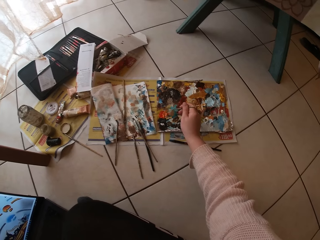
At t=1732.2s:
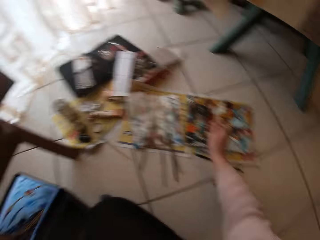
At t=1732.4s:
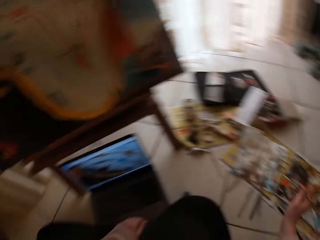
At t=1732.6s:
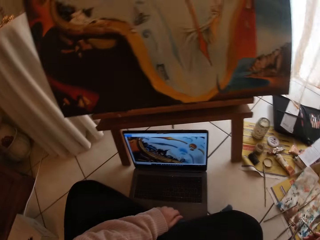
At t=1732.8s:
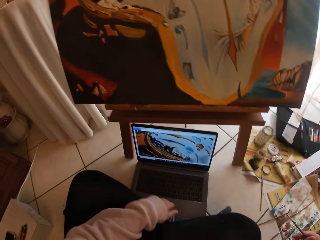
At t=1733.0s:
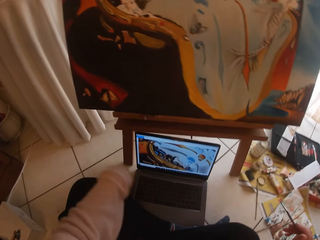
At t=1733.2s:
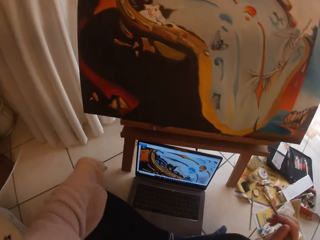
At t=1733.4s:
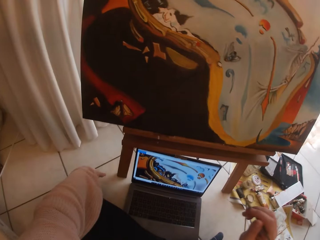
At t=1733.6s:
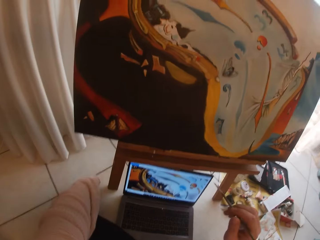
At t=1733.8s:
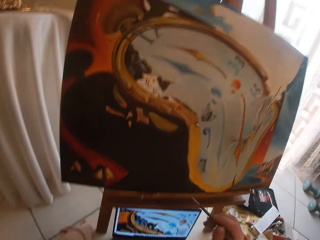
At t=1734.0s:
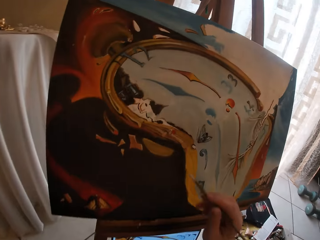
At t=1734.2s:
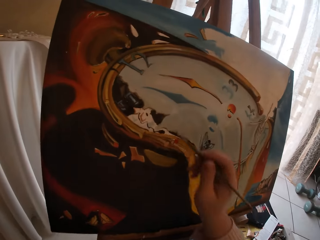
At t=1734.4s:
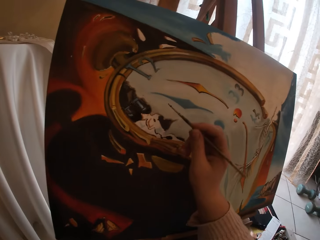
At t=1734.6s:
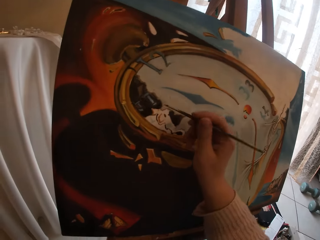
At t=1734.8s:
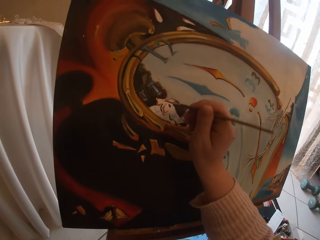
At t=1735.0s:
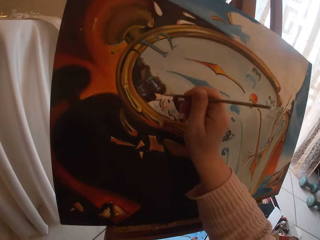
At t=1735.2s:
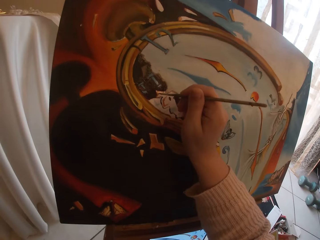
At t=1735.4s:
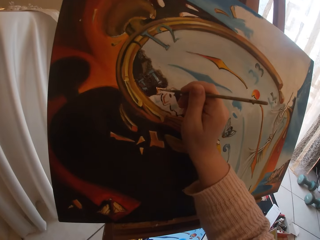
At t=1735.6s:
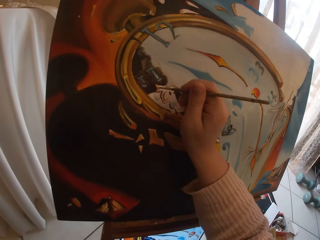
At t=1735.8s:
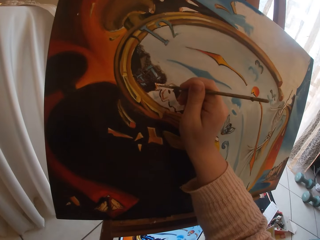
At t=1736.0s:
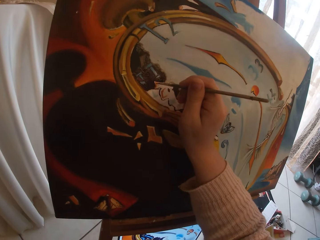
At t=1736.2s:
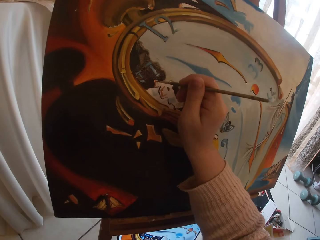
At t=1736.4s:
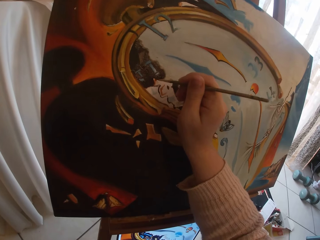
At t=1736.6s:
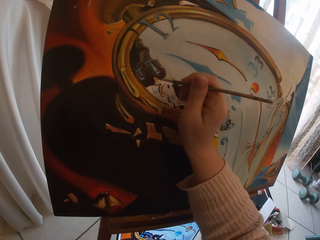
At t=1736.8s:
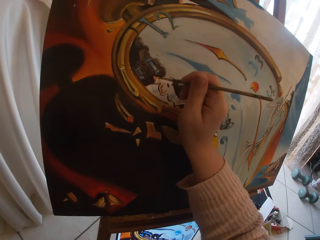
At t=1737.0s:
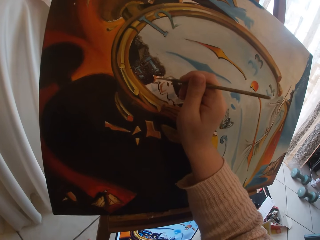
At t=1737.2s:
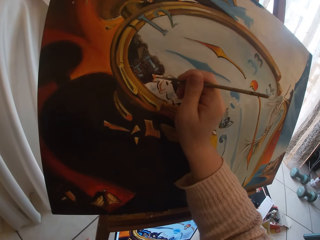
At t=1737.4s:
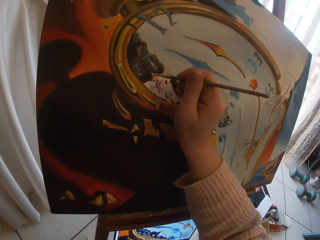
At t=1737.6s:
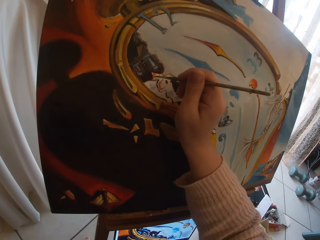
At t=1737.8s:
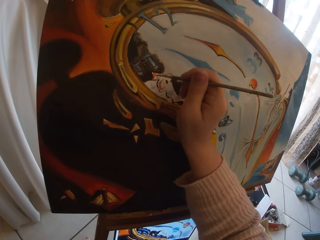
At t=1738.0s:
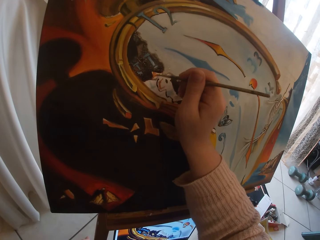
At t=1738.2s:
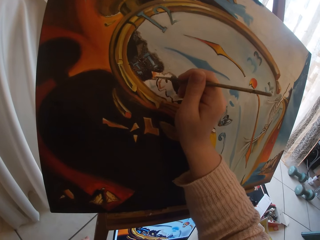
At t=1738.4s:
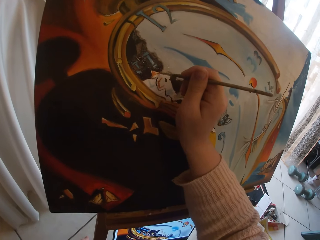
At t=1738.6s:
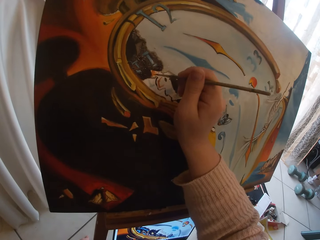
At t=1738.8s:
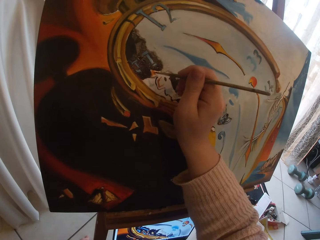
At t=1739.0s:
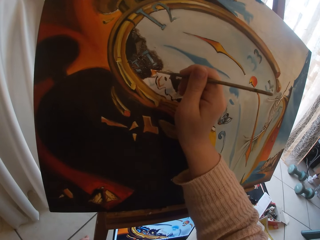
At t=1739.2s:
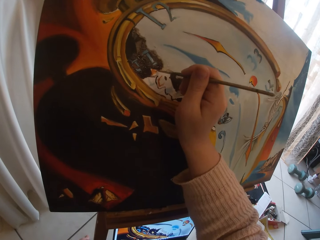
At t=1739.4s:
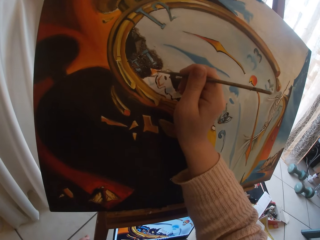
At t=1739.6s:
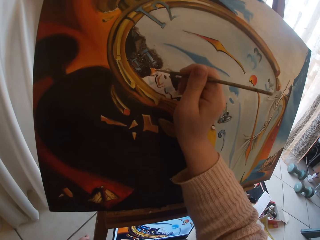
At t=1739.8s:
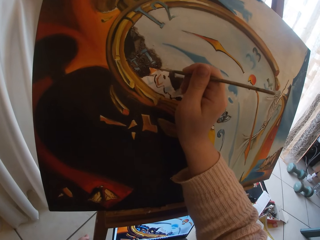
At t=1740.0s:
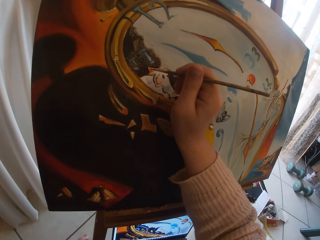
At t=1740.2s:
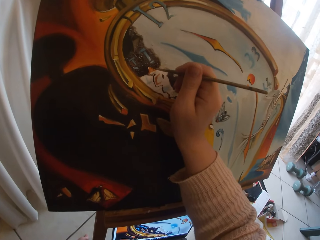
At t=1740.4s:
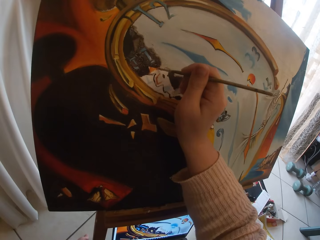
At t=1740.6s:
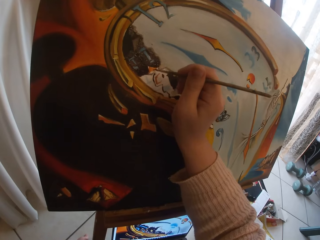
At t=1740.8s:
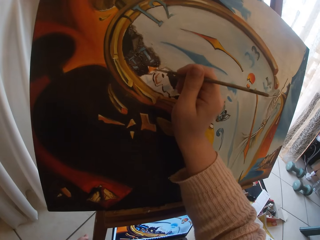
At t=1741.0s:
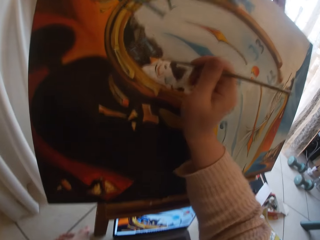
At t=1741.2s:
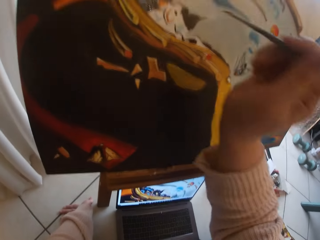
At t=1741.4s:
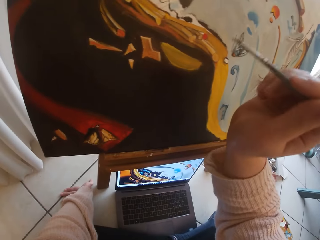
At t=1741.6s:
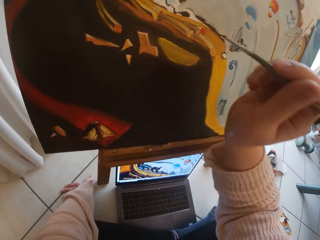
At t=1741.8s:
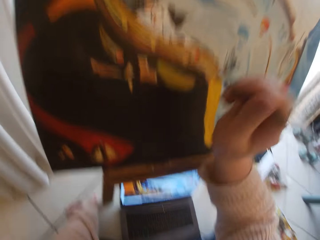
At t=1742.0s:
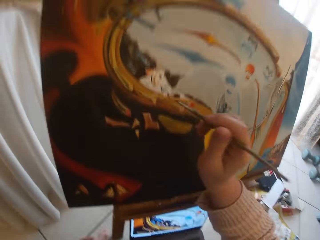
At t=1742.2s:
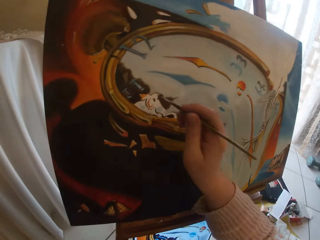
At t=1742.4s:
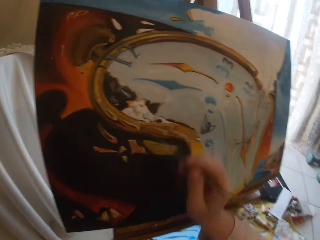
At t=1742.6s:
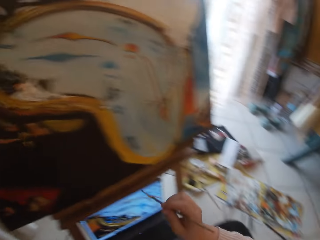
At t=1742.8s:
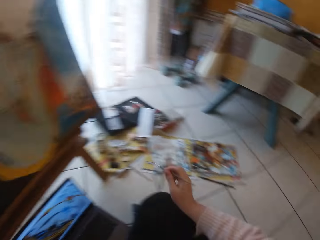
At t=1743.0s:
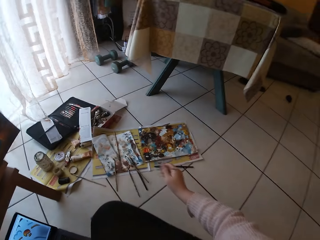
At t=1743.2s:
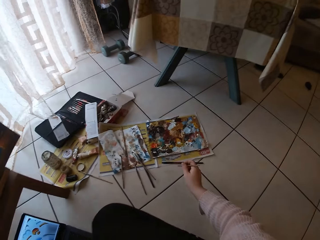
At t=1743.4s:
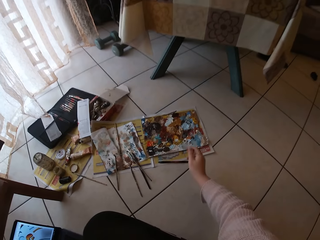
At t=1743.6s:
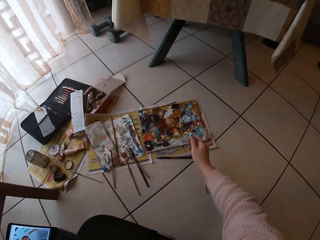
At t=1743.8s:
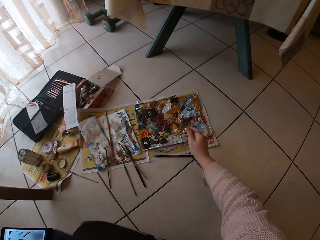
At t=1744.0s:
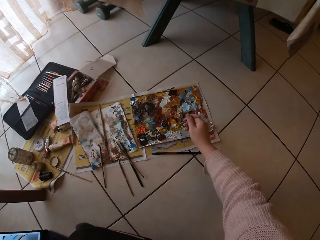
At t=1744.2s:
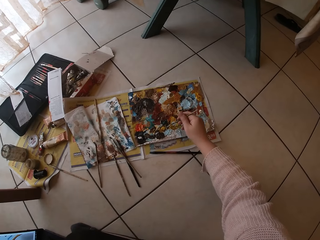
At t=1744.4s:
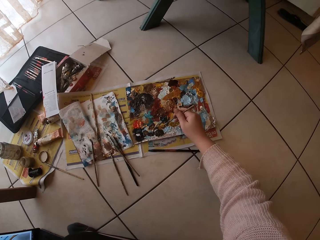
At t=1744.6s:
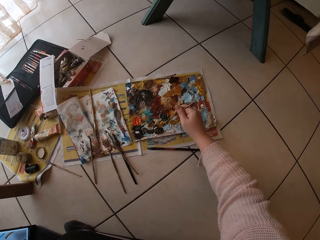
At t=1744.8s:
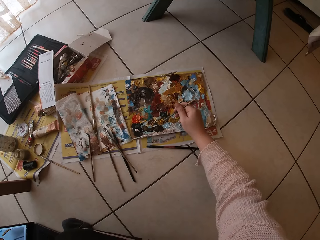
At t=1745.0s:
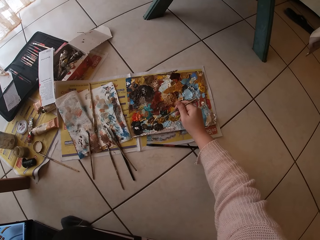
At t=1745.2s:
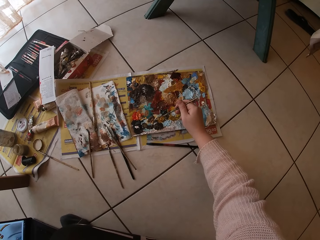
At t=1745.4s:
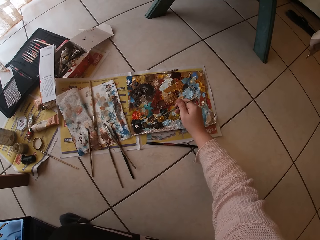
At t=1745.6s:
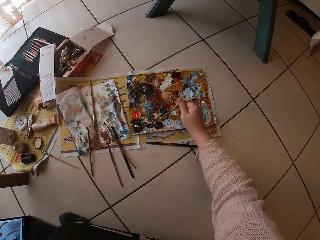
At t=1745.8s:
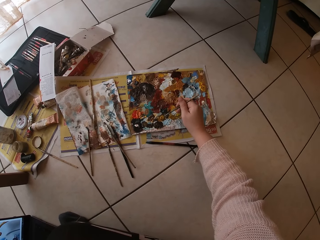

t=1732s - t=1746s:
The camera wearer turns around. They paint the picture on a cardboard using the paint brush. They stop painting. They turn around. They add paint to the paint brush. They touch paint on the paper paint palette with the paint brush.

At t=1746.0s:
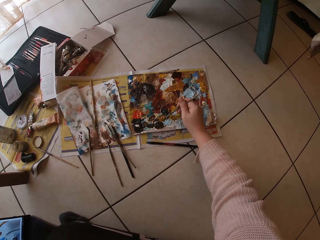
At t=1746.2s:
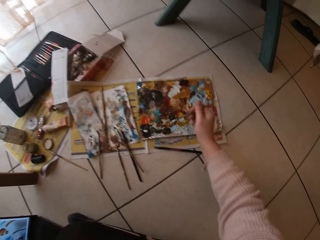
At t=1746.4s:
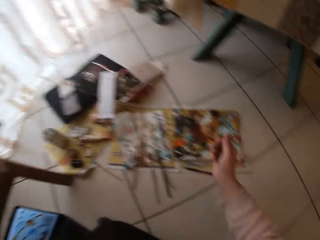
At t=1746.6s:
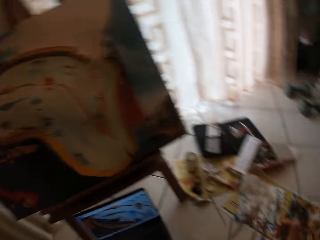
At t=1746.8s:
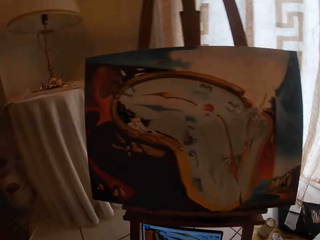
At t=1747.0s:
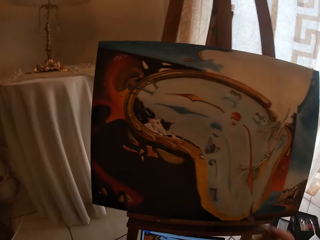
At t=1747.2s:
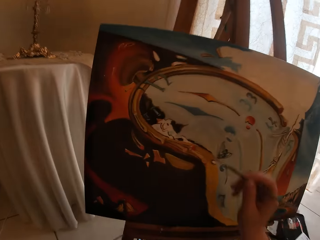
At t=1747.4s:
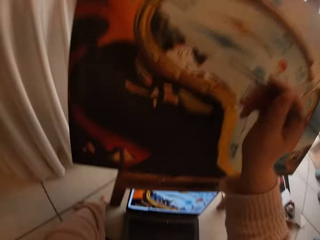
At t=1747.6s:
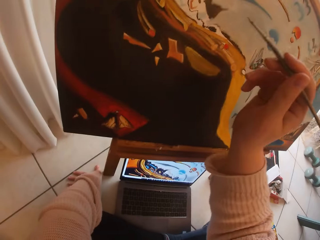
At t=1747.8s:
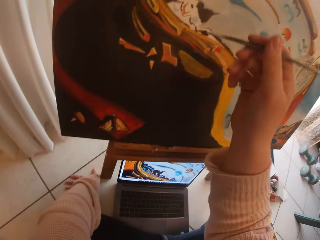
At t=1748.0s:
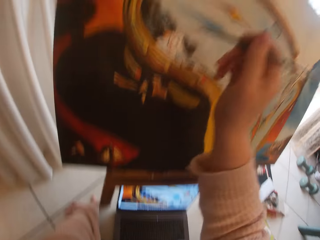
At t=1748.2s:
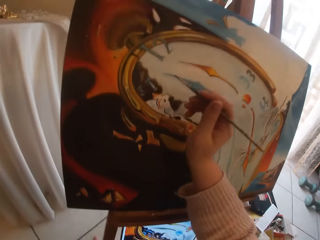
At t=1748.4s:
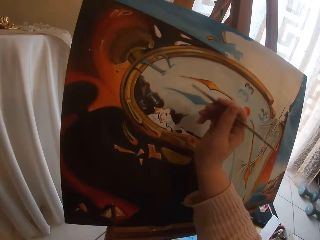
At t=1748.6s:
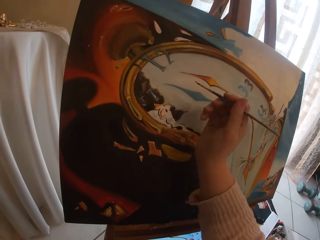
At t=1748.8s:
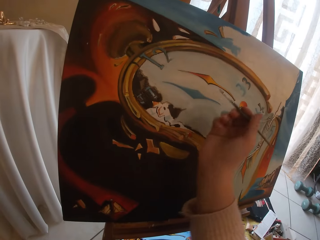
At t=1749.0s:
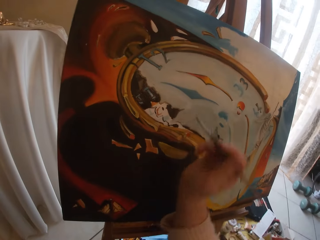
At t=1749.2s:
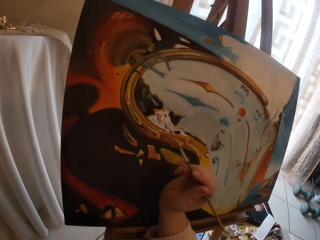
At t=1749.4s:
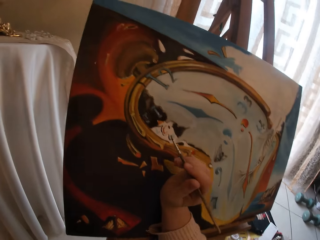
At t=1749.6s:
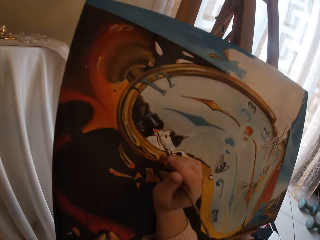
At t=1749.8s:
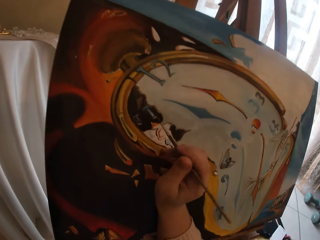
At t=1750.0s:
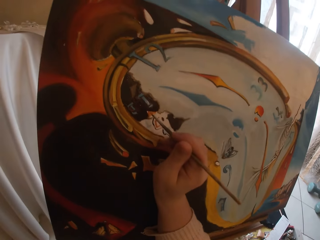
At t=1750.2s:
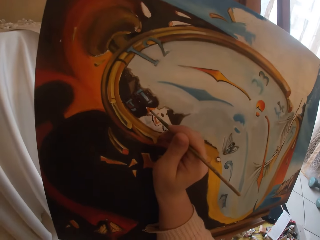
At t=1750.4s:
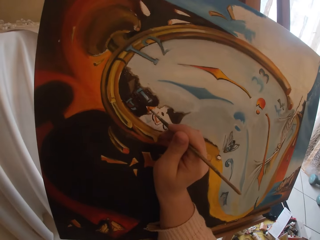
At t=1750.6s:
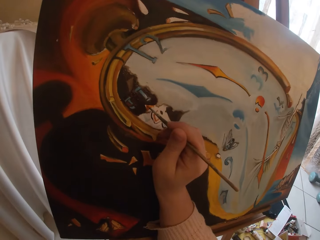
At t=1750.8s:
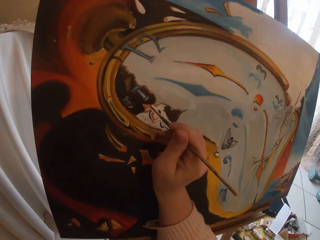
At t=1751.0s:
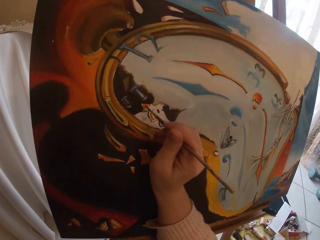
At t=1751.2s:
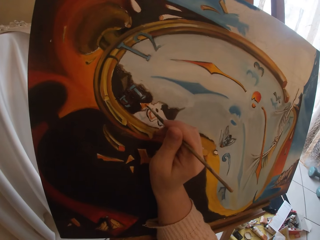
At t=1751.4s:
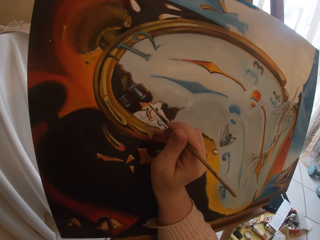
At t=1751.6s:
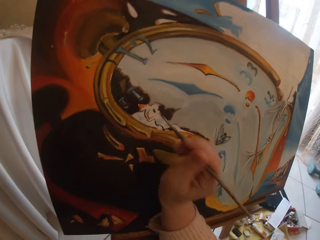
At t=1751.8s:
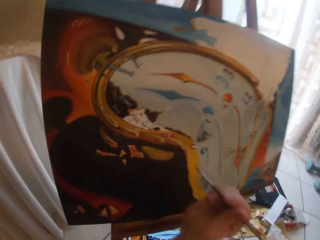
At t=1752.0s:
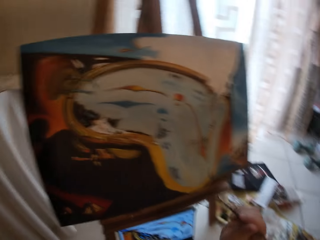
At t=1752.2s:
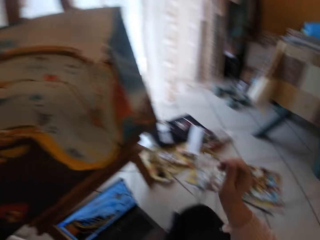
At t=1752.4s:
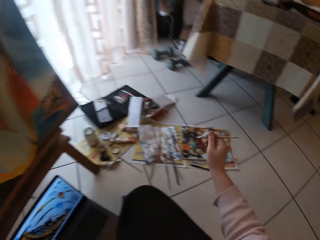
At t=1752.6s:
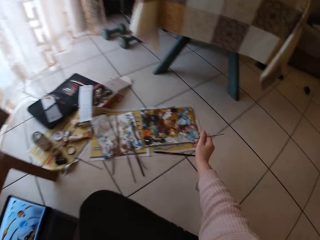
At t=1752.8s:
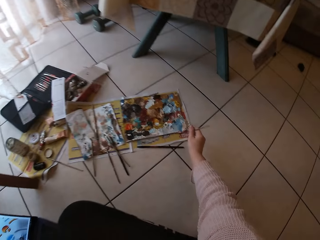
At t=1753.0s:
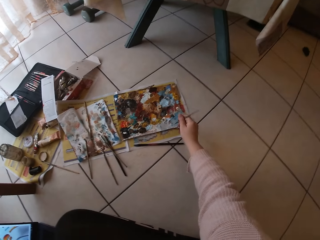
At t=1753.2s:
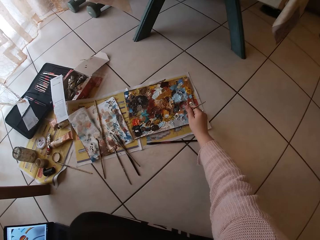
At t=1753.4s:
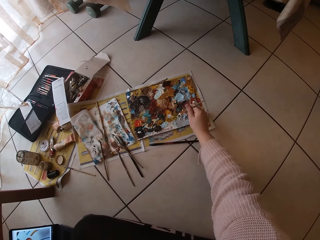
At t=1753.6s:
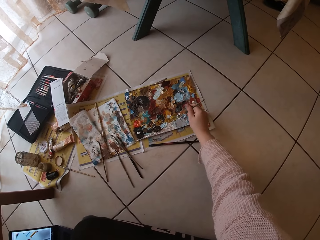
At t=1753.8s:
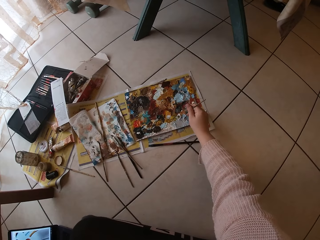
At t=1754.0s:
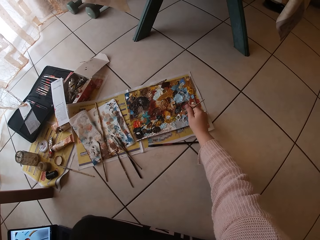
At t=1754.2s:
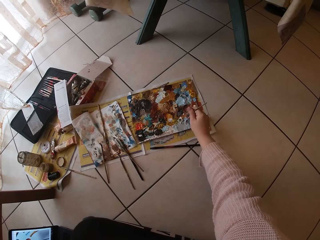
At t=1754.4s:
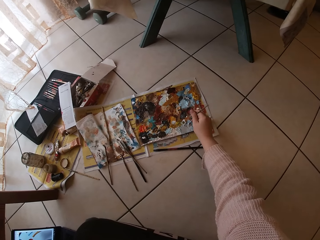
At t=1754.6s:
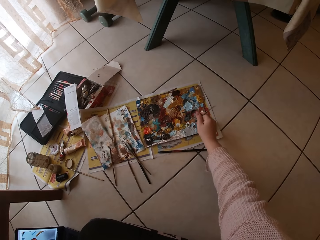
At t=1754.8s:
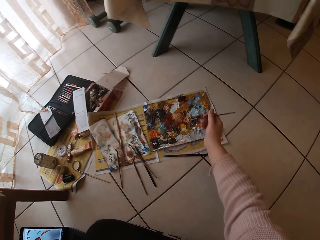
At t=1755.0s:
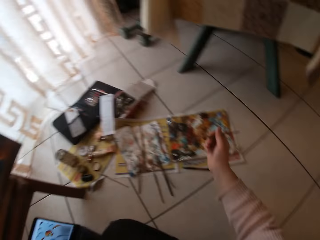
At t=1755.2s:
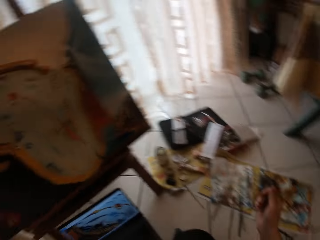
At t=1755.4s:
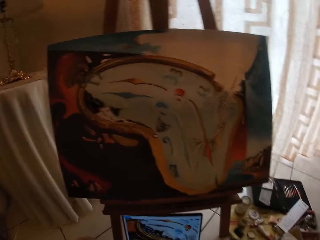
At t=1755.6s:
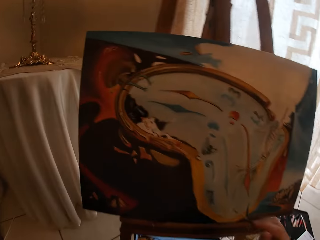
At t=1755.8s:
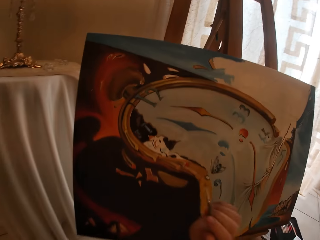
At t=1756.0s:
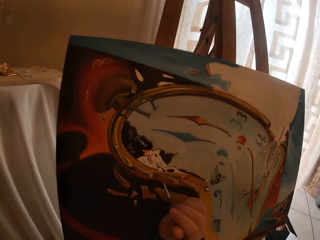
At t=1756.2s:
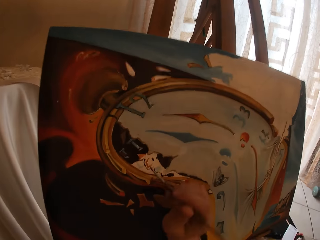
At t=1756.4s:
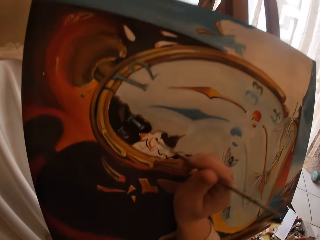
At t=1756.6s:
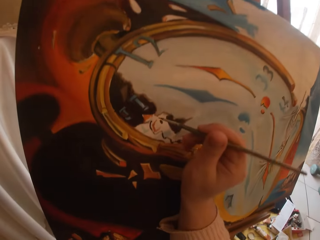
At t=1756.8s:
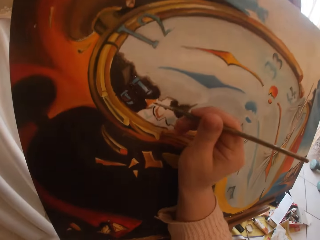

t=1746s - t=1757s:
The camera wearer turns around. They position the right hand. They paint the picture on a cardboard using the paint brush. They stop painting. They turn around. They touch paint on the paper paint palette with the paint brush. They add paint to the paint brush. They turn around.
